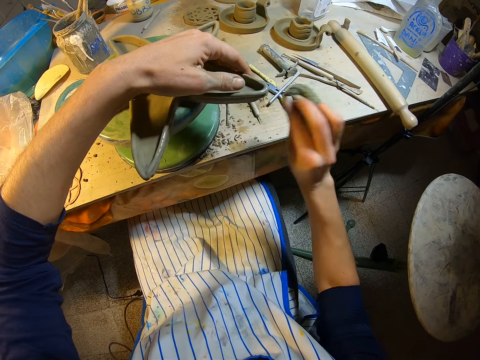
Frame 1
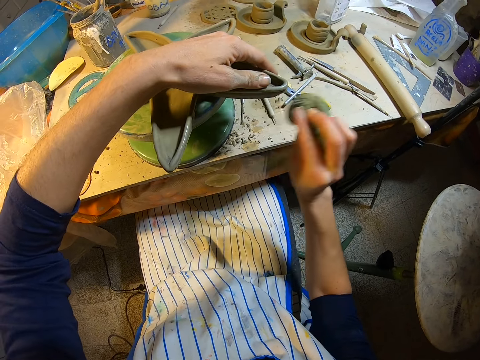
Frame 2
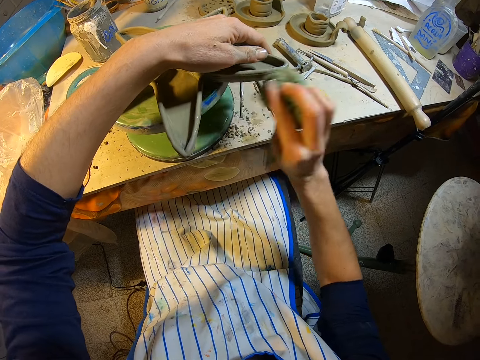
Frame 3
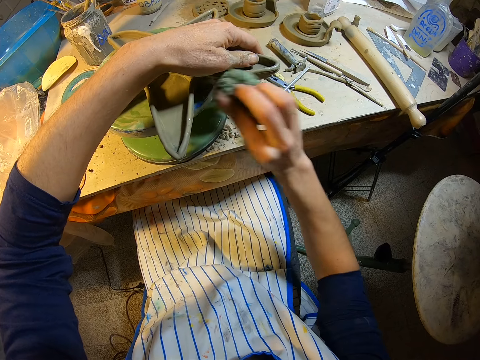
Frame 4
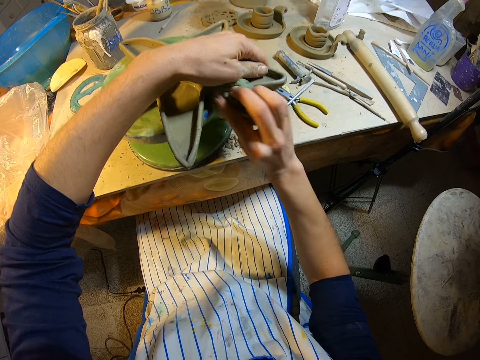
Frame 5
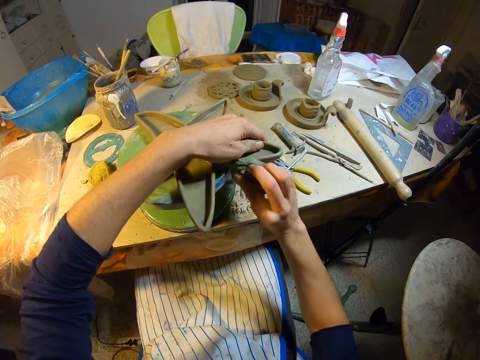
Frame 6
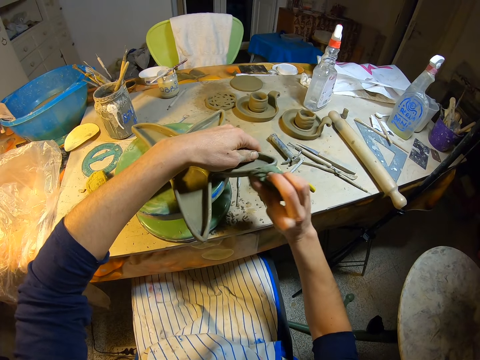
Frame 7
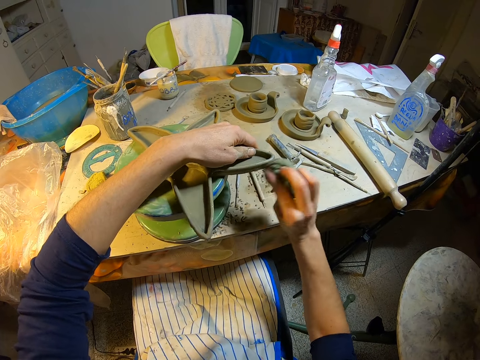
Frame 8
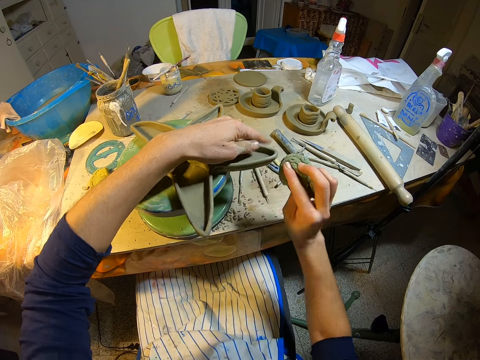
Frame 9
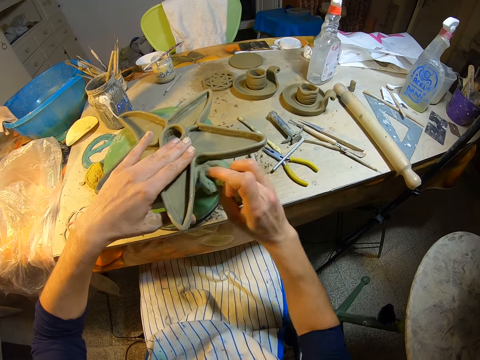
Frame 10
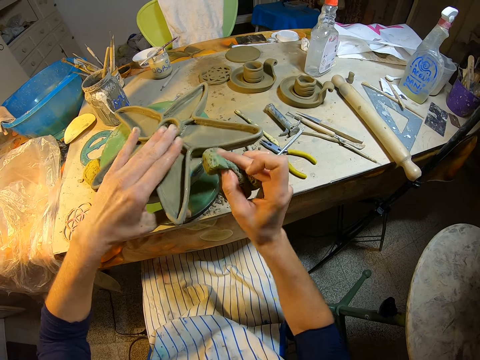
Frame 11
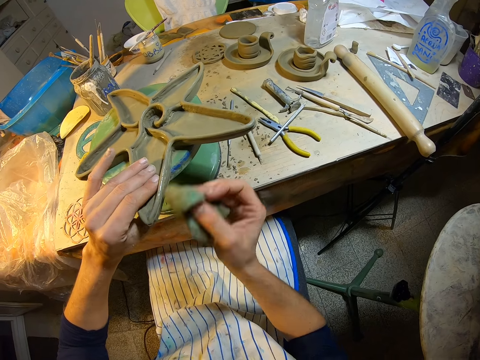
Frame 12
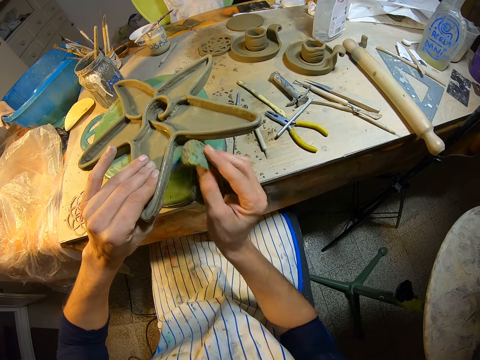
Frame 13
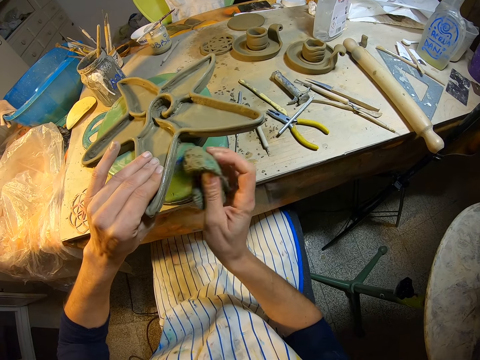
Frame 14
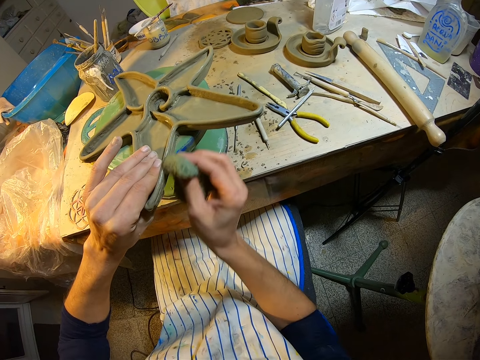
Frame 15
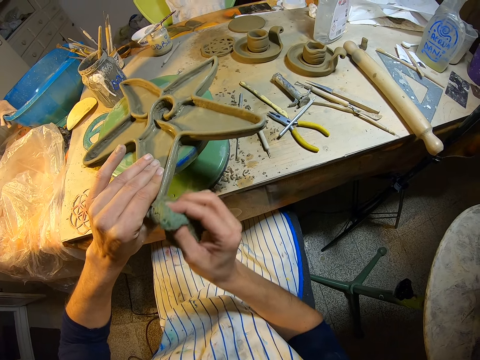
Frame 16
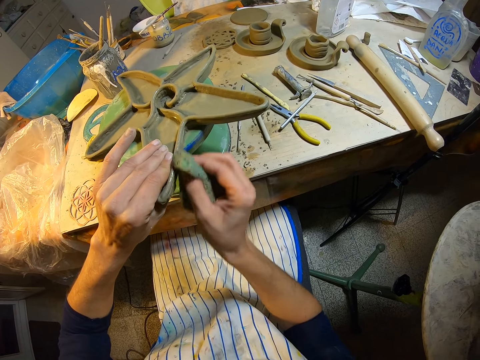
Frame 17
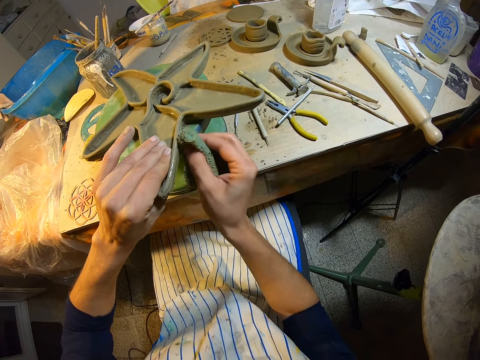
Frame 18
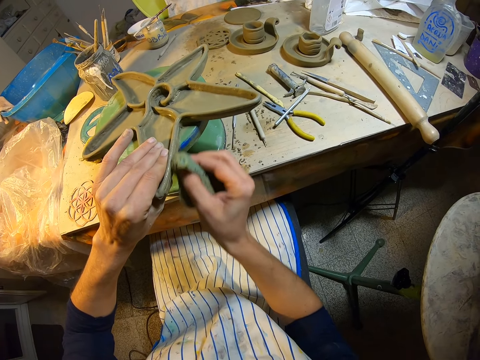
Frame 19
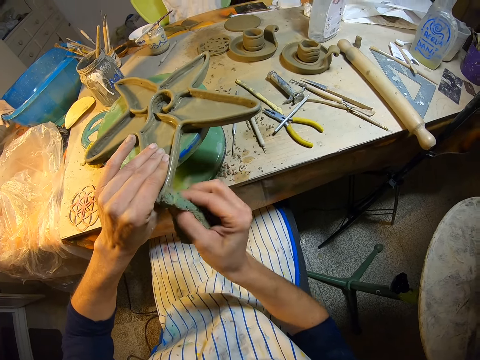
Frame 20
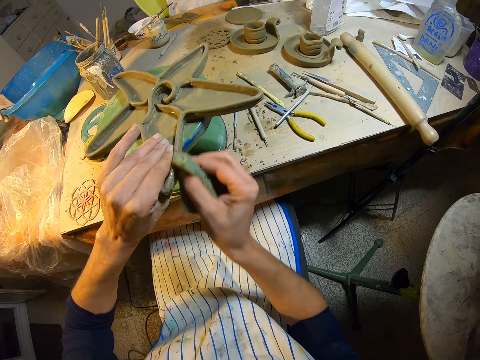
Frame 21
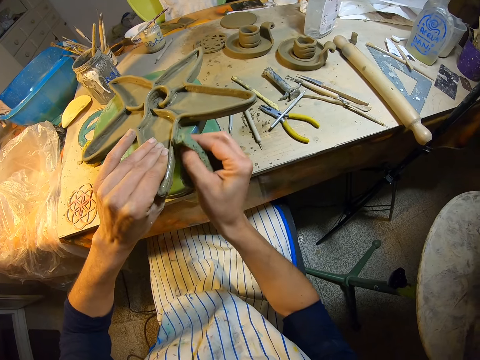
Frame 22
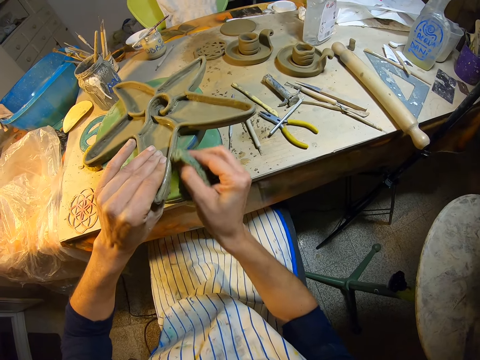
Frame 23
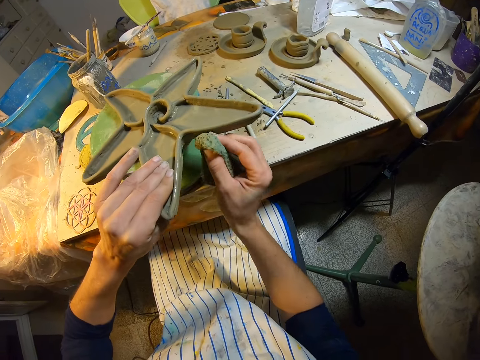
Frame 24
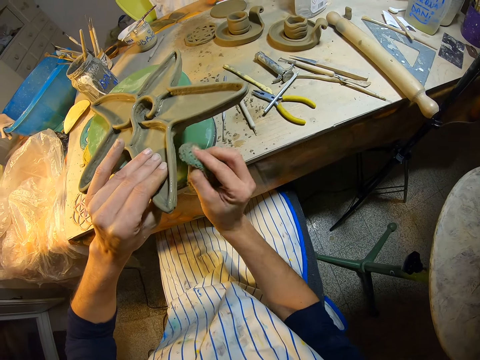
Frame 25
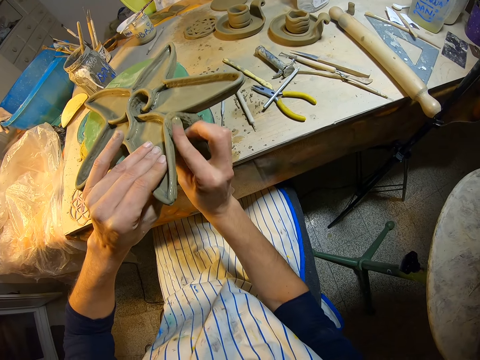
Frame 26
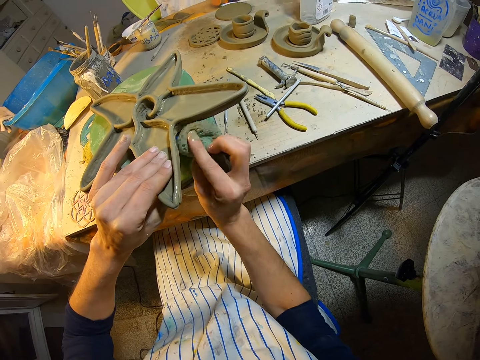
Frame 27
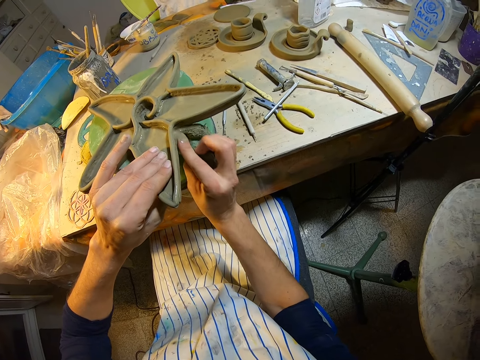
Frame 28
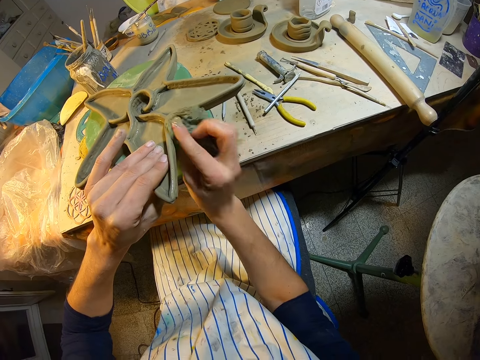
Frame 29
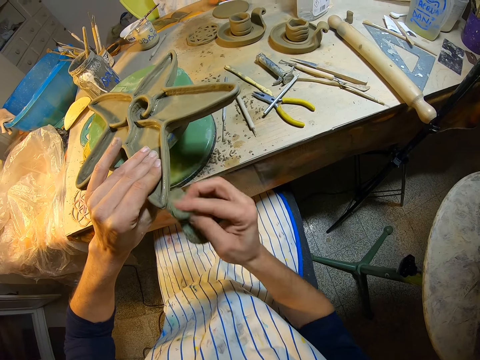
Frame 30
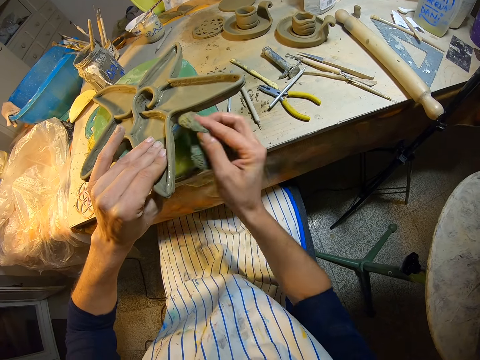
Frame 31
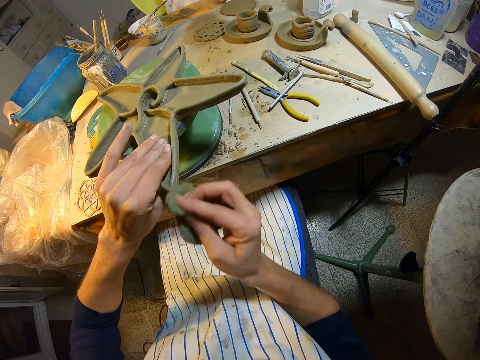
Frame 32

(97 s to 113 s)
The camera wearer pulls the clay mold on the revolving stool on the table with her left hand. She smoothens the clay mold on the revolving stool on the table with the foam in her right hand.

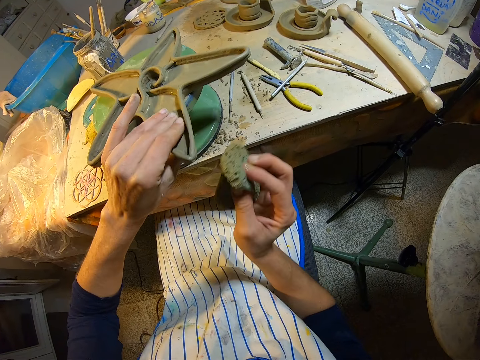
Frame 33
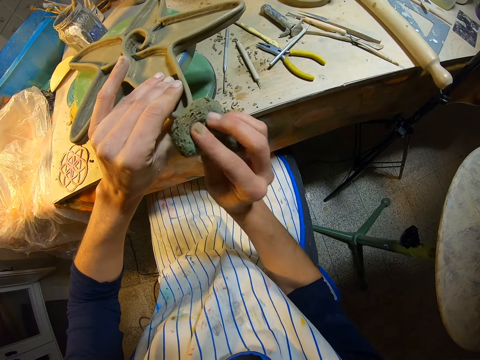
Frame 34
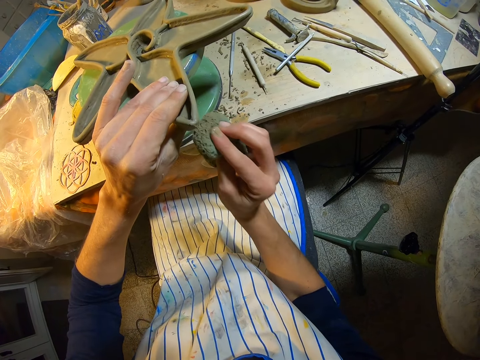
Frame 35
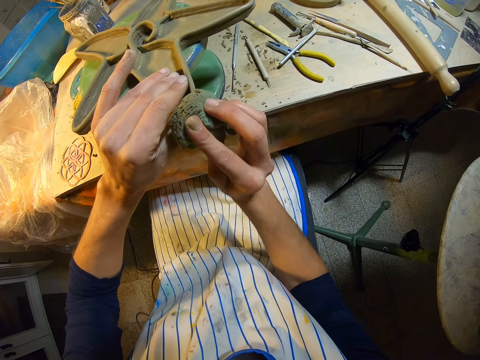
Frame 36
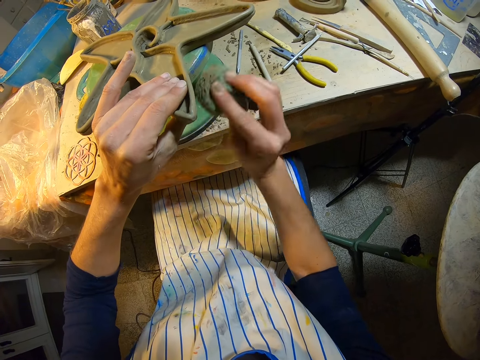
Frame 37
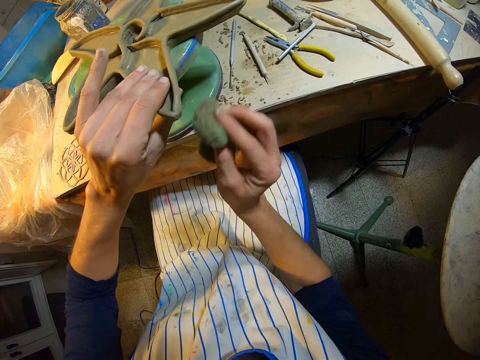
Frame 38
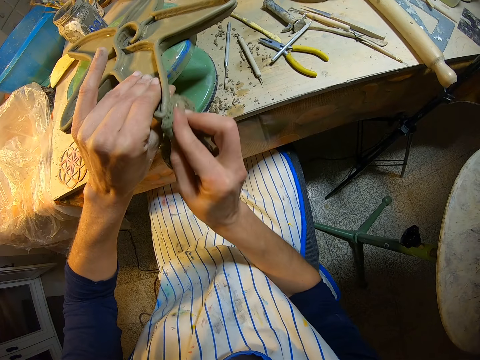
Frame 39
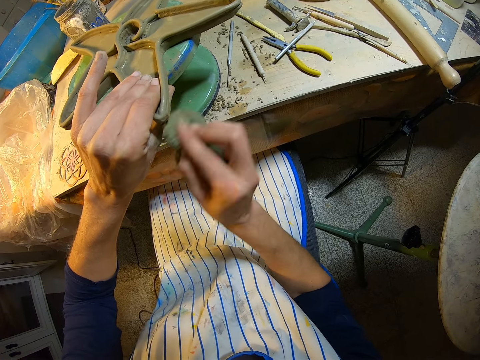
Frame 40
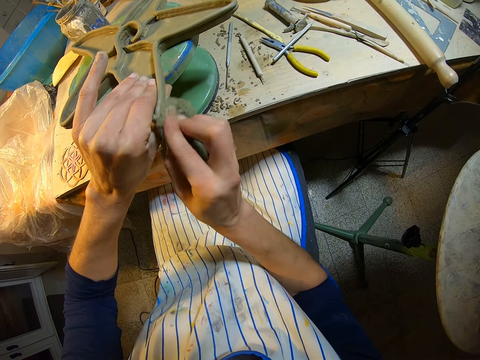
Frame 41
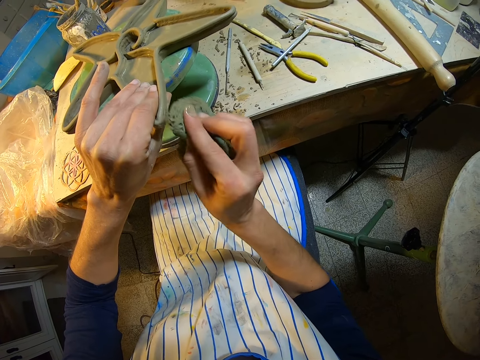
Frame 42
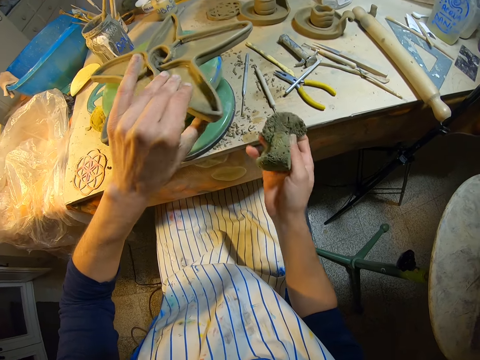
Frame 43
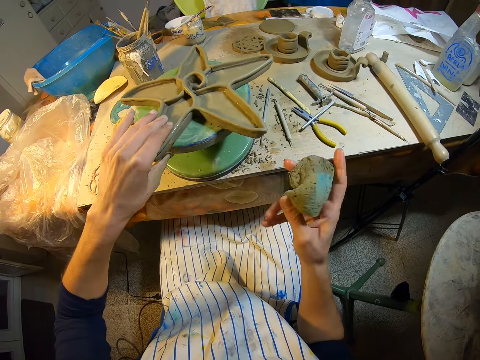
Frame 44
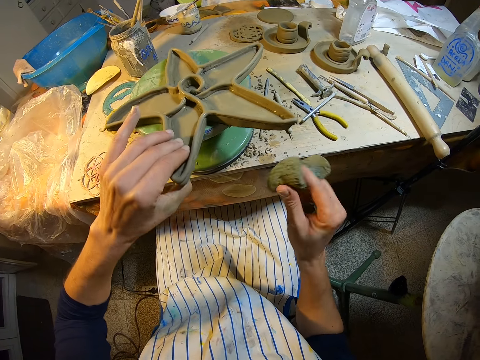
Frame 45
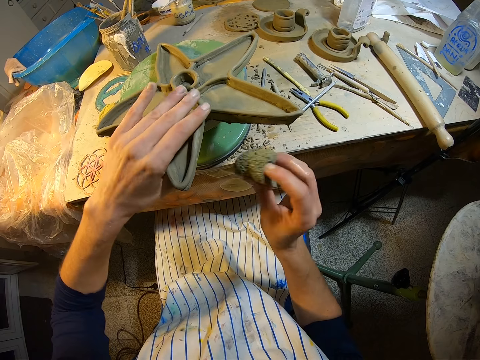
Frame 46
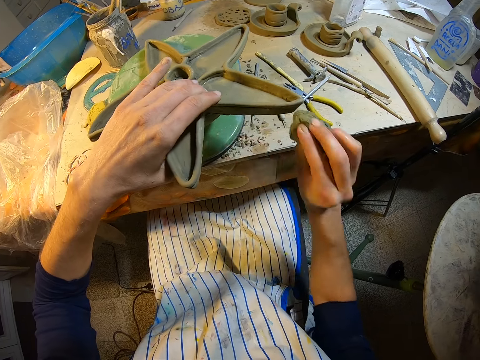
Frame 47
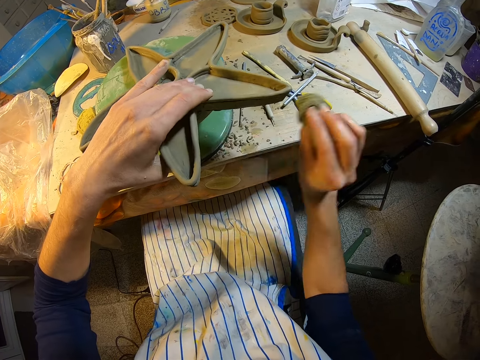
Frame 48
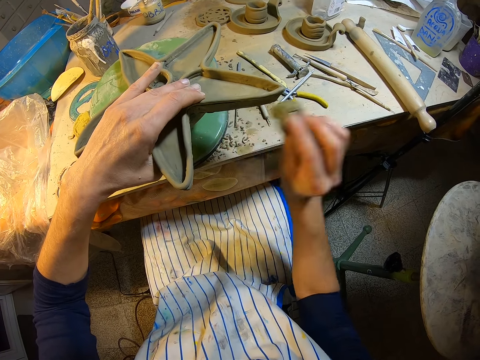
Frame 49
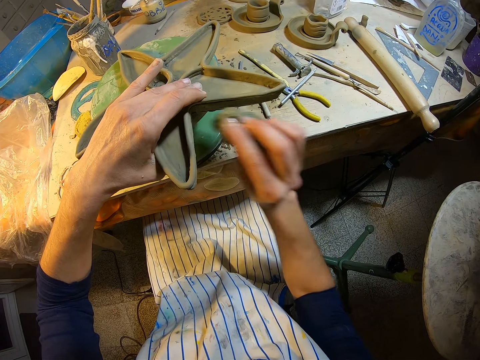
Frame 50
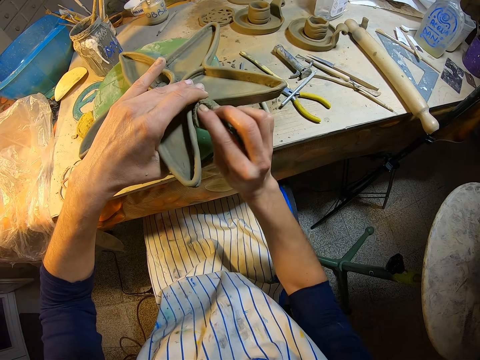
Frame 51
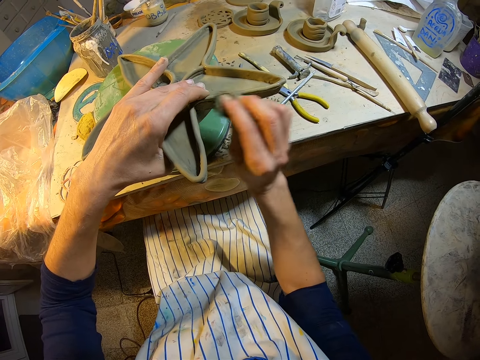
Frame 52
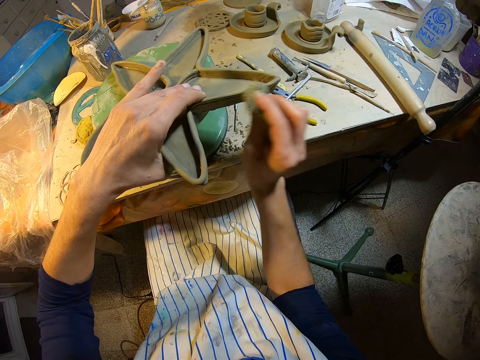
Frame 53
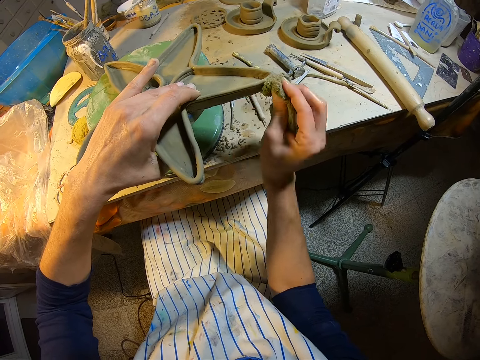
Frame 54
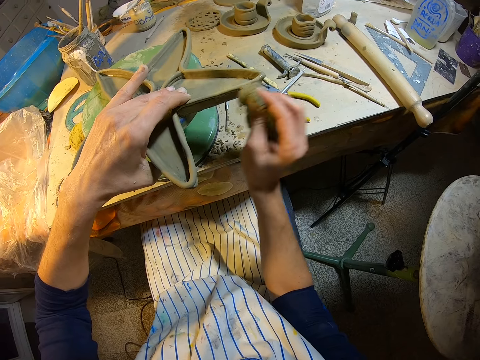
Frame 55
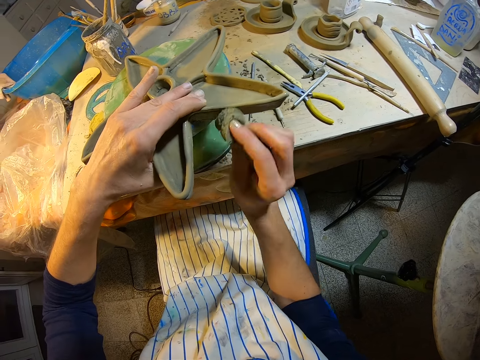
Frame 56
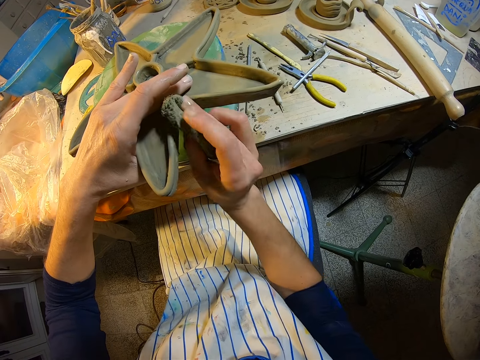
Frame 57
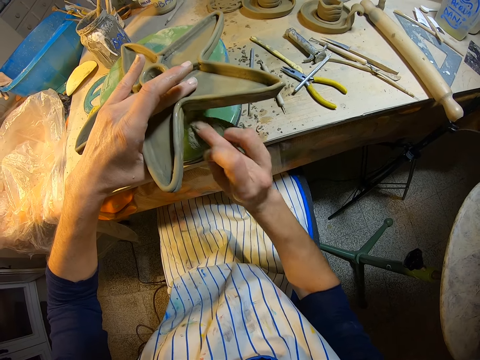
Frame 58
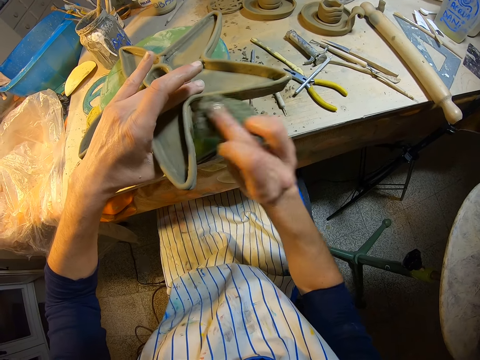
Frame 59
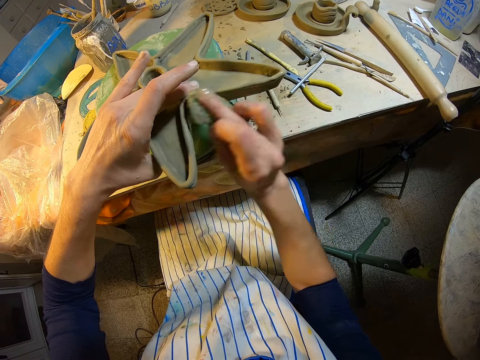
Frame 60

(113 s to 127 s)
The camera wearer pulls the clay mold on the revolving stool on the table with her left hand. She holds the clay mold on the revolving stool on the table with her left hand. She smoothens the clay mold on the revolving stool on the table with the foam in her right hand.
